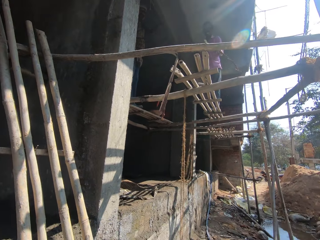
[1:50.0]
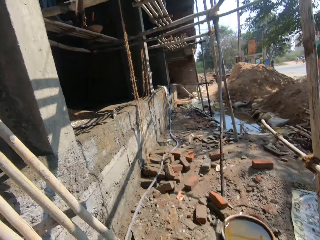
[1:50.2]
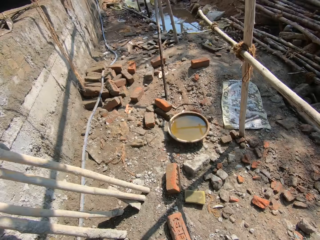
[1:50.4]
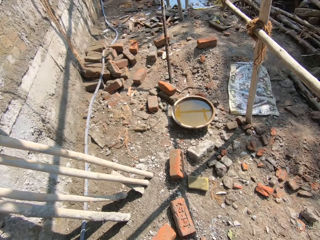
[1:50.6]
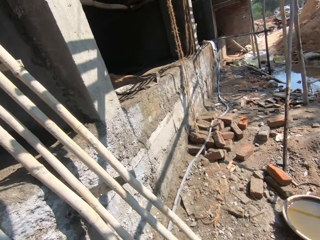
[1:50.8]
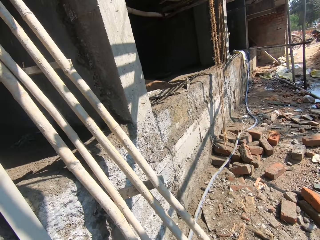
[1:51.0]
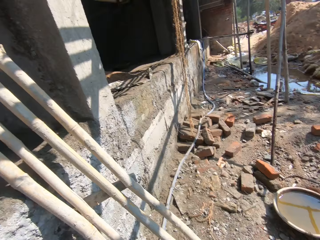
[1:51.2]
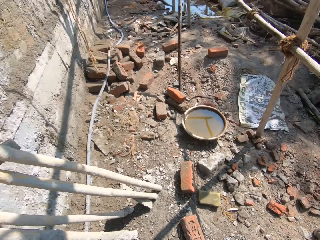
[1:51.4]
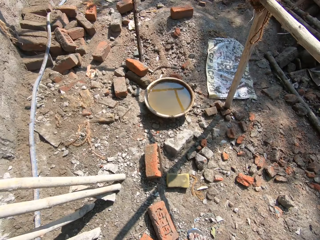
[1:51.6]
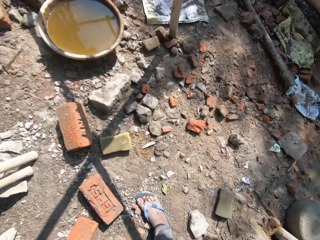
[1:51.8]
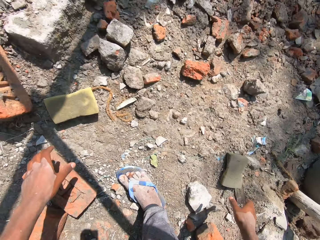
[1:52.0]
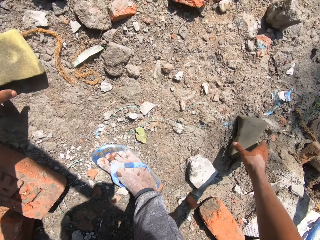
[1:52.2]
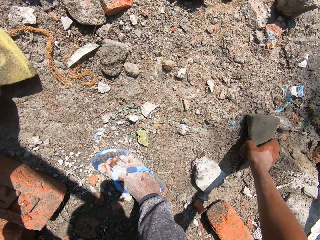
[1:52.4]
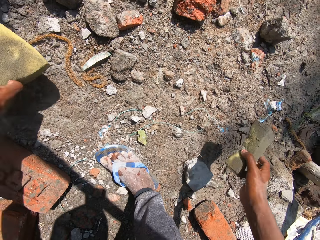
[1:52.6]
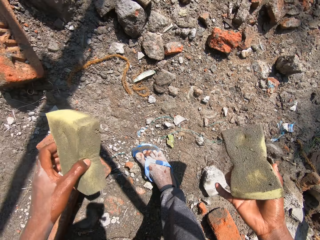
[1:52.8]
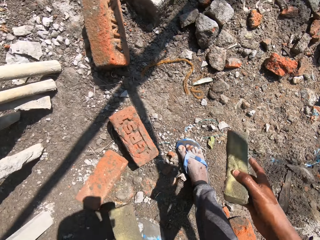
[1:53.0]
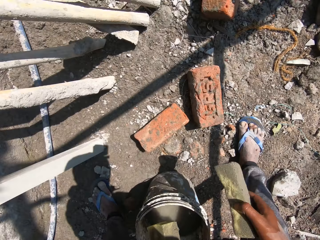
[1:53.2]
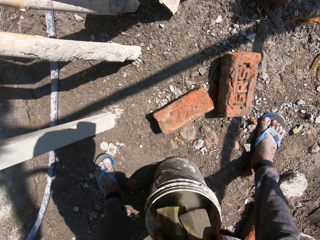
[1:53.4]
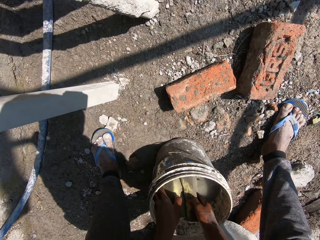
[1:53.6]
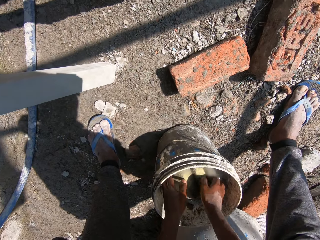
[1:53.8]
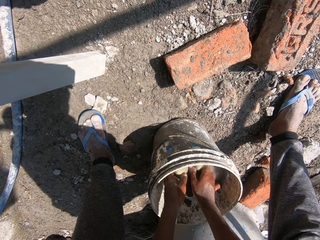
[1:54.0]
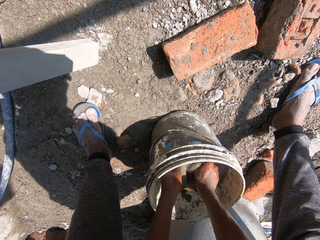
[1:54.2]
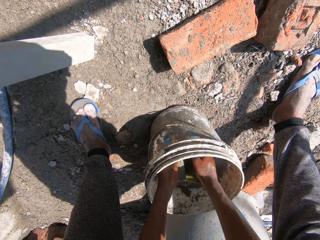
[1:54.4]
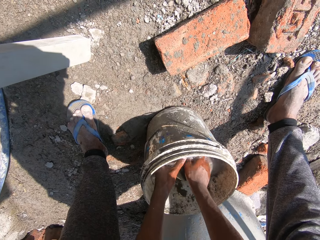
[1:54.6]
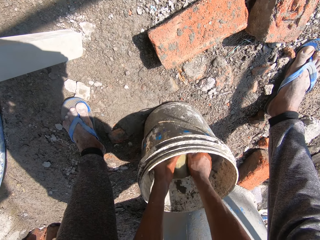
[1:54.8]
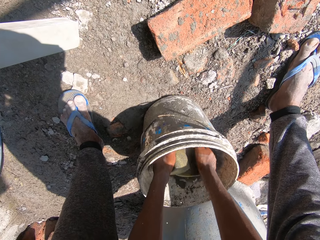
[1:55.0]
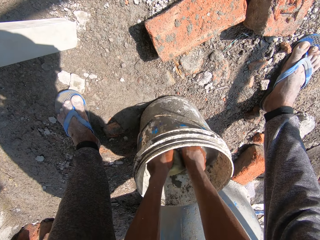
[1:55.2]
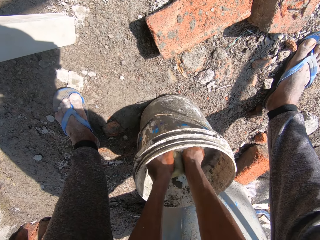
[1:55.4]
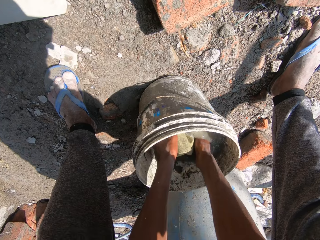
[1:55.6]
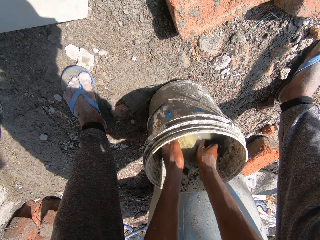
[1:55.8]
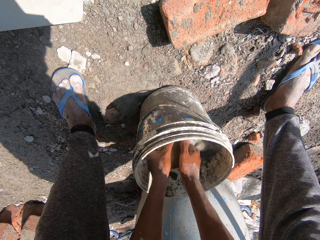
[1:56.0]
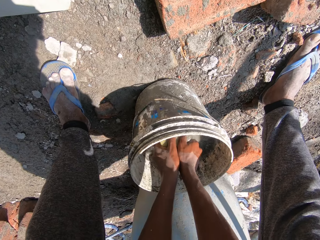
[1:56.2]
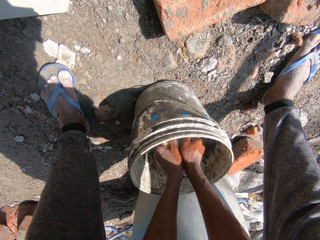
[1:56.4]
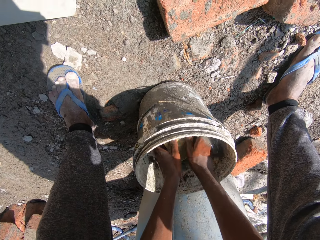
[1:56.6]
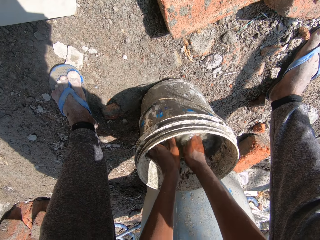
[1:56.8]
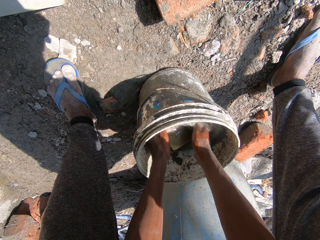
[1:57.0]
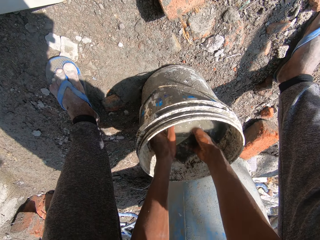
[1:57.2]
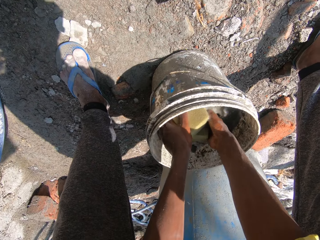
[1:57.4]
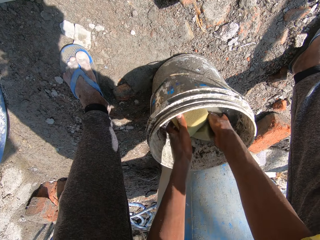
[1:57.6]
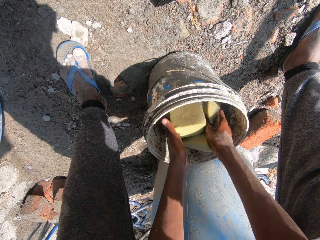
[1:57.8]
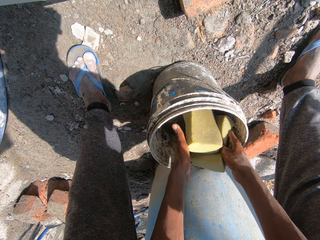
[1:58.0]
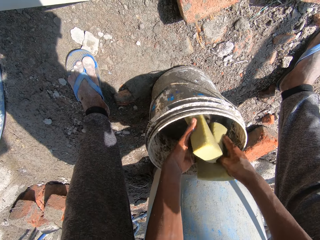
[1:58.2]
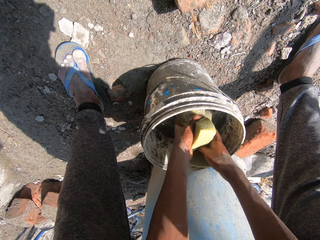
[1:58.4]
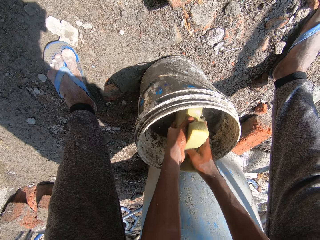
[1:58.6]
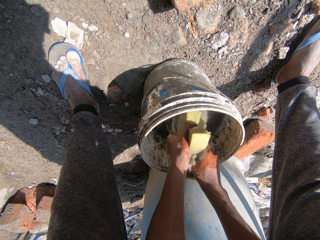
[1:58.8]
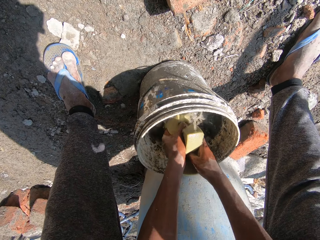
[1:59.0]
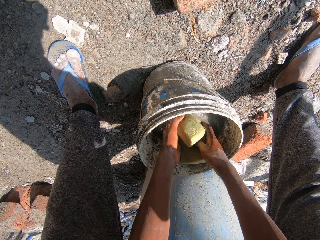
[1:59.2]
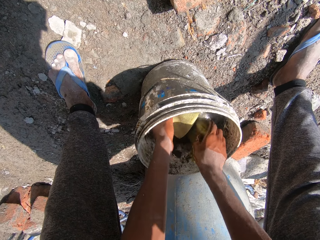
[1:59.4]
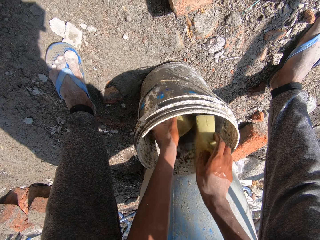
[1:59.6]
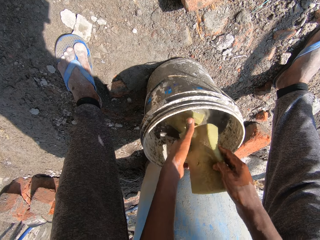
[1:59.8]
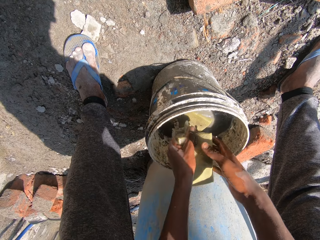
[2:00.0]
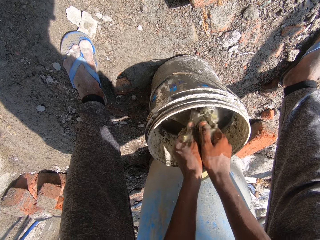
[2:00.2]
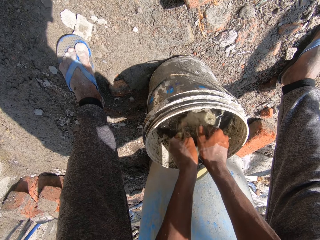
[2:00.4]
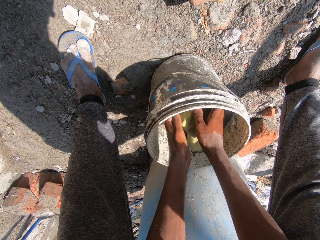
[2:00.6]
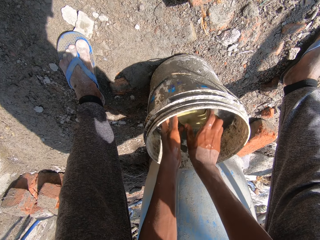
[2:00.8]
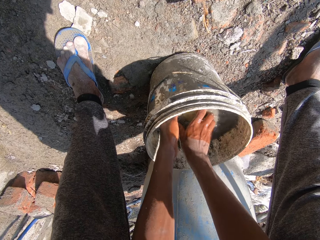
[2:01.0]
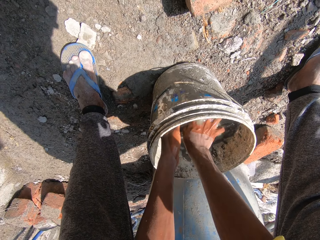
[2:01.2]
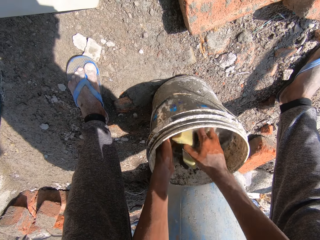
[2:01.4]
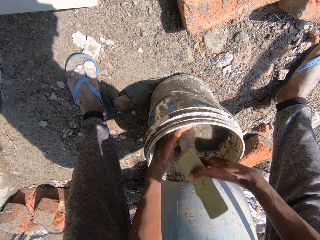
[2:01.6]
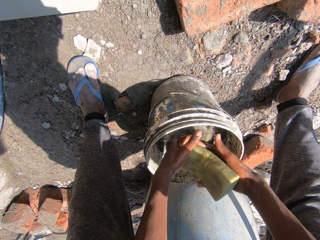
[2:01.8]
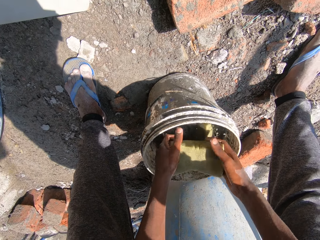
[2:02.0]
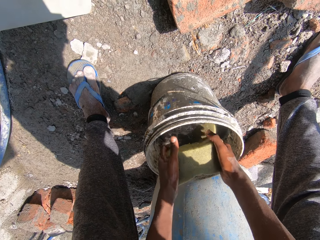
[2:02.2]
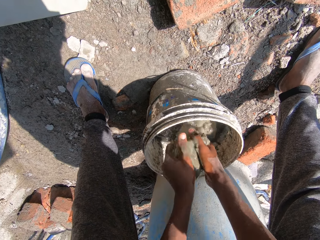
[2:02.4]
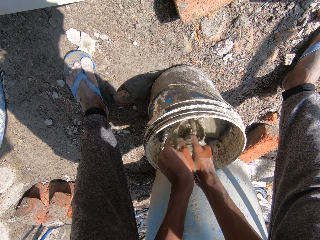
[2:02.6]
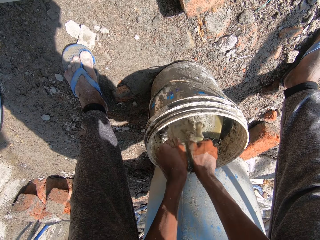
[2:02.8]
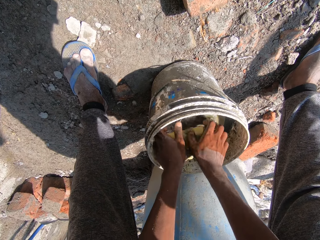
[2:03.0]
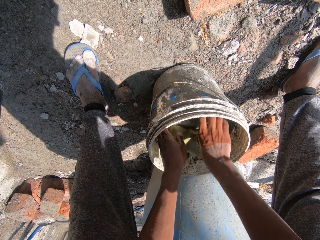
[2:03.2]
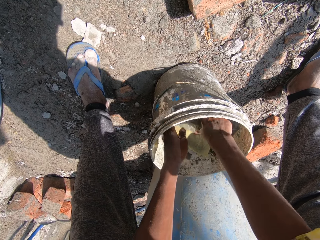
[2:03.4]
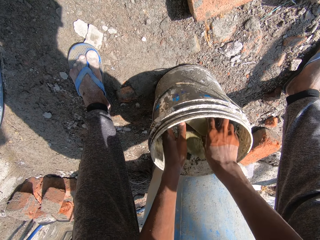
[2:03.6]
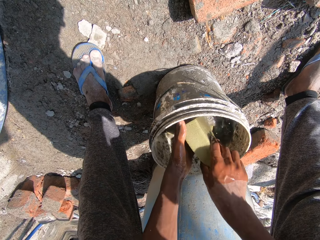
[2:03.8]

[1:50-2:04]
The camera wearer throws the sponge to a person with his right hand. He picks up the sponge on the ground with his right hand. He dips the sponges in the bucket of water. He washes the sponge with his right hand. He squeezes the sponge with both hands. He dips the sponges in the bucket of water. He drops the sponge on the water with his left hand. He squeezes the sponge with both hands. He drops the sponge on the water with his right hand. He dips the sponges in the bucket of water. He squeezes the sponge with both hands.

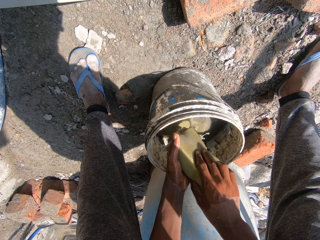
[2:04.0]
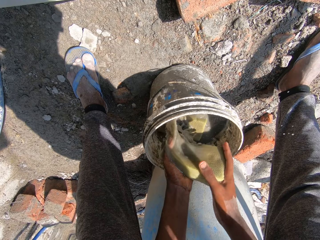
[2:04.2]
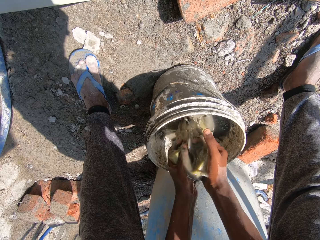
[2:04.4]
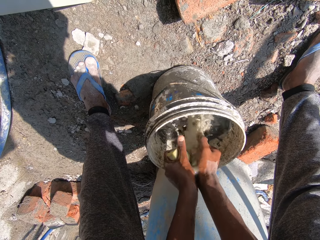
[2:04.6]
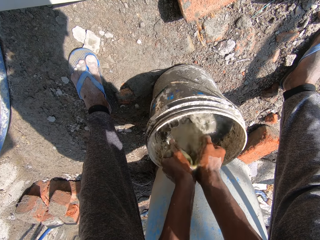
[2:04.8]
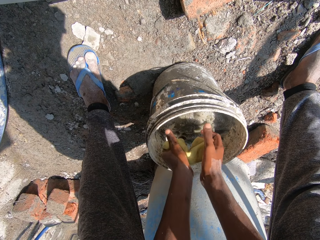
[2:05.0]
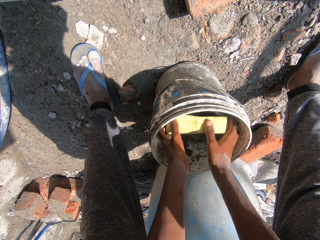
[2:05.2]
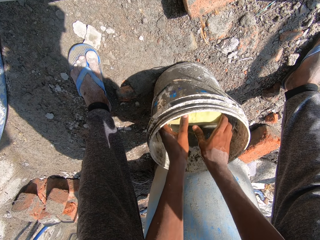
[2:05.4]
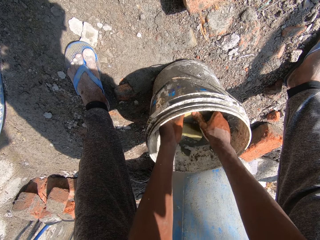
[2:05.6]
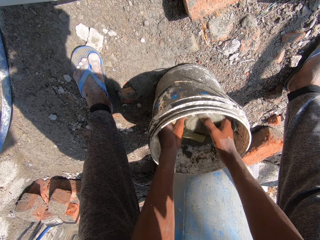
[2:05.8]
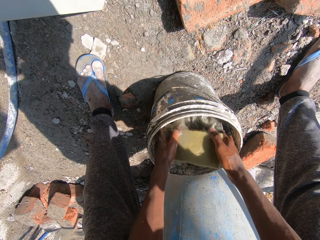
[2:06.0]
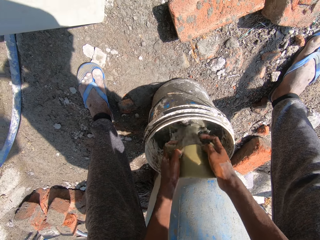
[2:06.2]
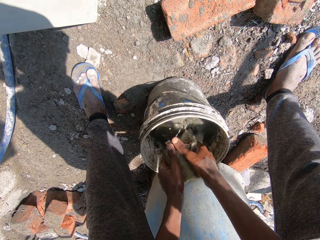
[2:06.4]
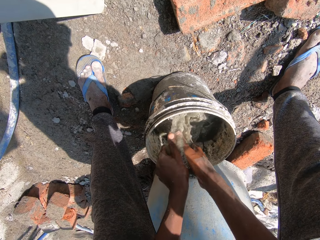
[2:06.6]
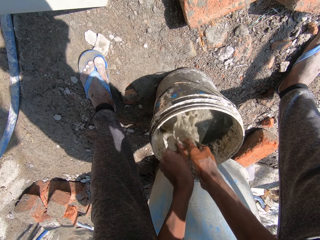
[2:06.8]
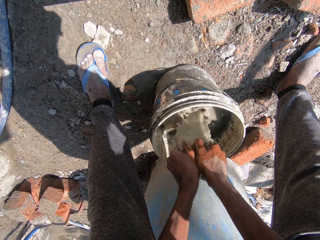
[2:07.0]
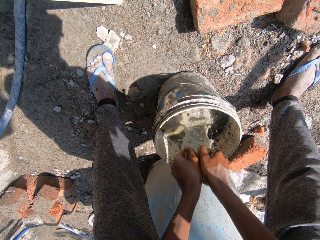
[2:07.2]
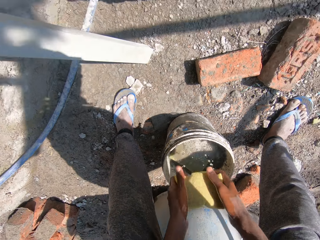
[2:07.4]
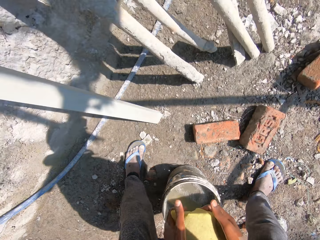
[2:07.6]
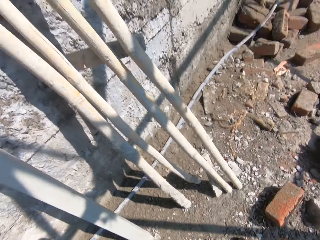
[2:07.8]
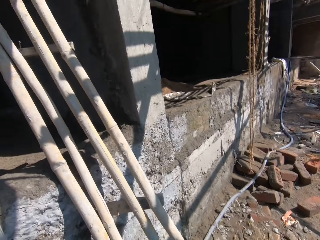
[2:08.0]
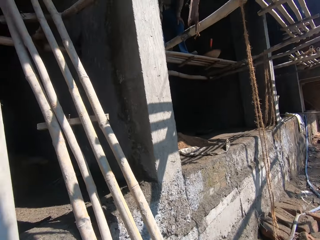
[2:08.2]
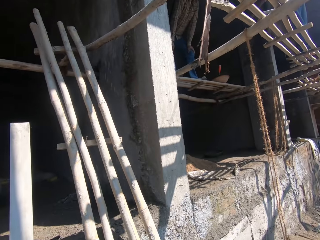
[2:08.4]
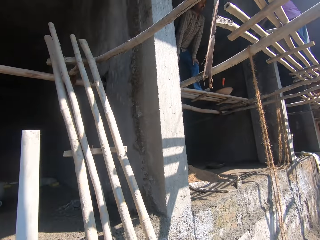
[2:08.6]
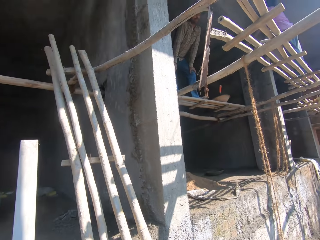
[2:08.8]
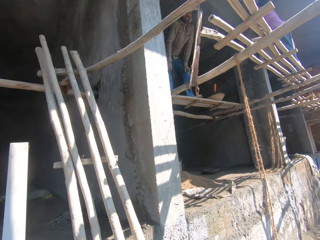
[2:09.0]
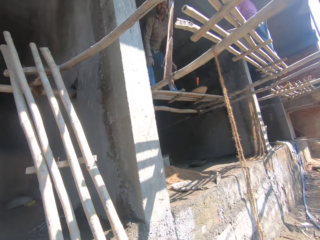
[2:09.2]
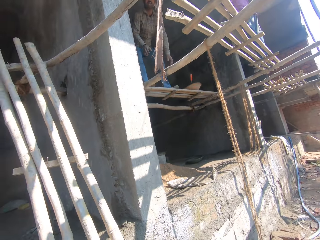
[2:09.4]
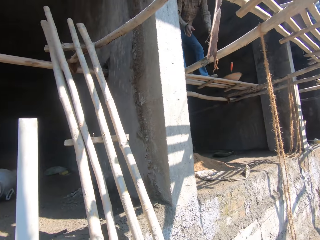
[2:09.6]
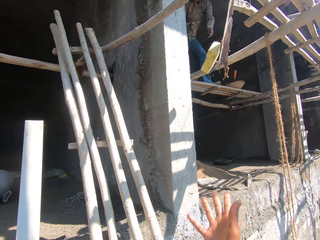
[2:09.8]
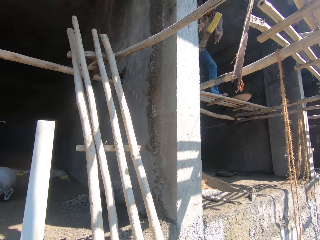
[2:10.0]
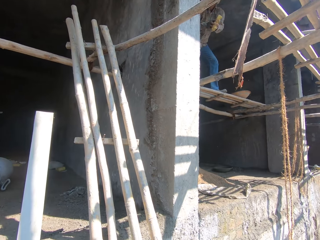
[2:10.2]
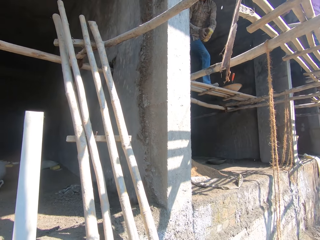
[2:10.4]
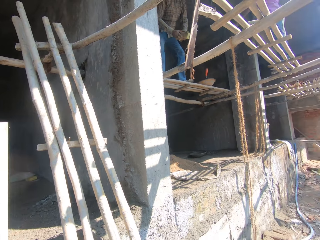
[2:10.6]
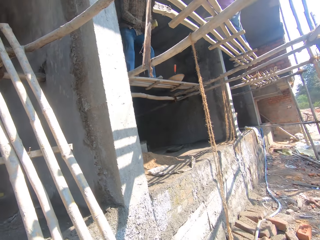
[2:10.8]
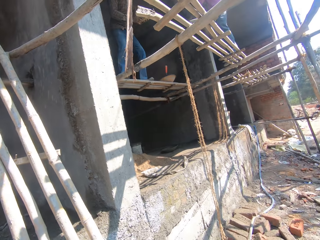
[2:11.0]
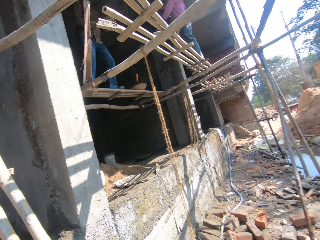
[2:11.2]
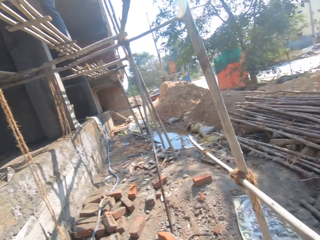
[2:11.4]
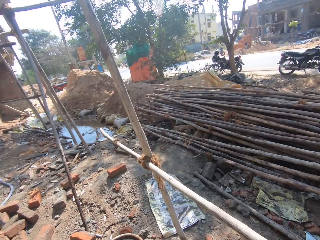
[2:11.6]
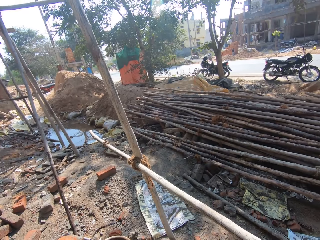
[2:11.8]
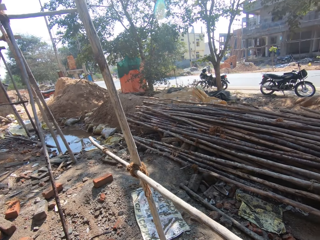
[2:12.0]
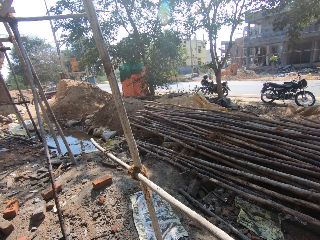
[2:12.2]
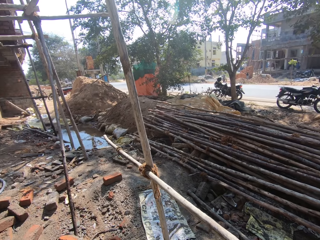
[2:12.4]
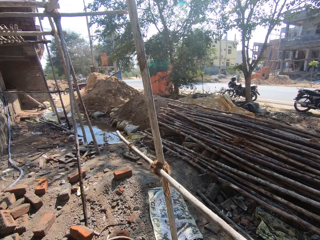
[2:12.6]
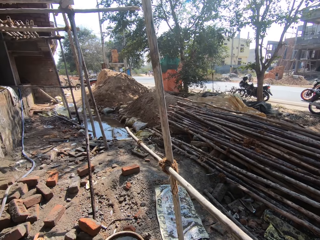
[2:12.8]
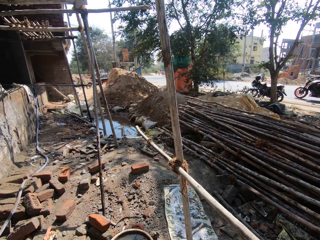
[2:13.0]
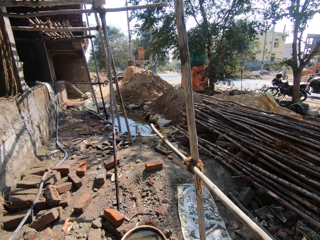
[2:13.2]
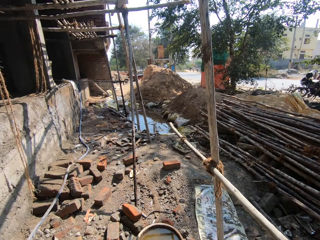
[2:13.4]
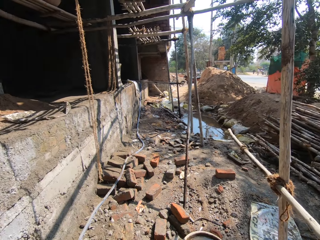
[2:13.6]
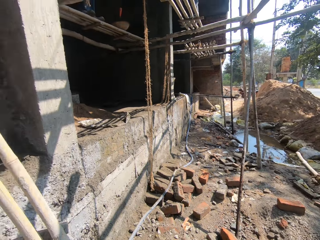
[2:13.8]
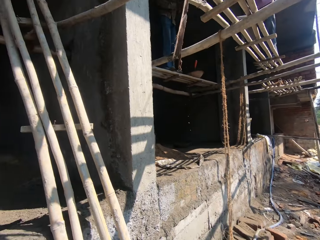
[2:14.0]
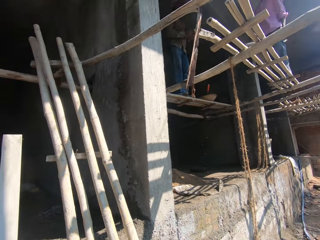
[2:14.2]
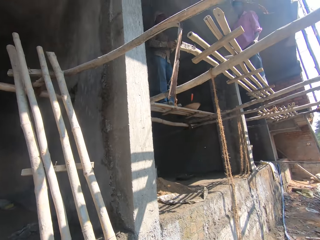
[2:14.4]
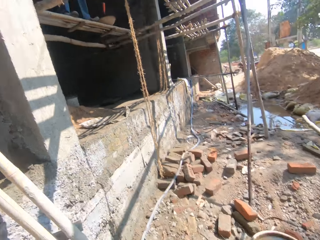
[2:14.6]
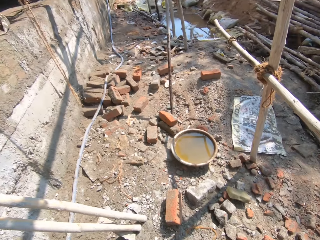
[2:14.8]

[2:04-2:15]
The camera wearer drops the sponge on the water with both hands. He picks the sponge from the water with his right hand. He squeezes the sponge with both hands. He dips the sponges in the bucket of water. He drops the sponge on the water with both hands. He squeezes the sponge with both hands. He throws the sponge to a person with his right hand. He looks around.
